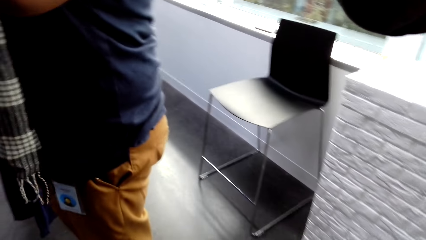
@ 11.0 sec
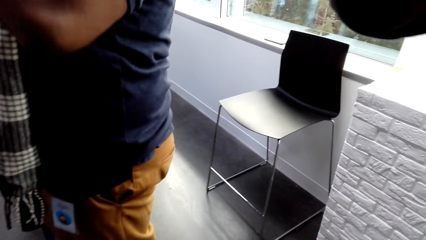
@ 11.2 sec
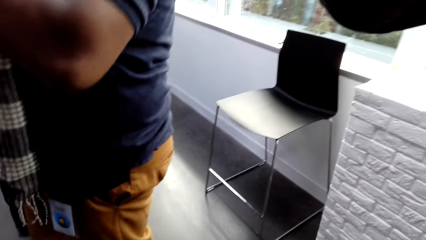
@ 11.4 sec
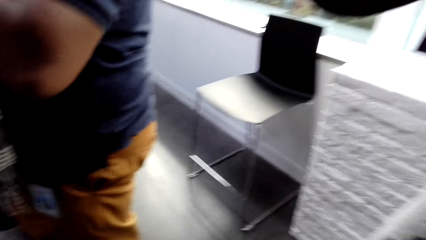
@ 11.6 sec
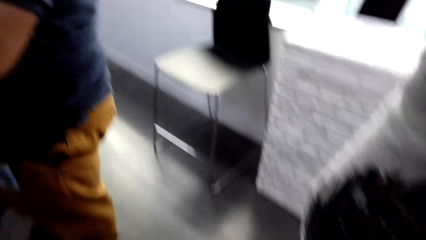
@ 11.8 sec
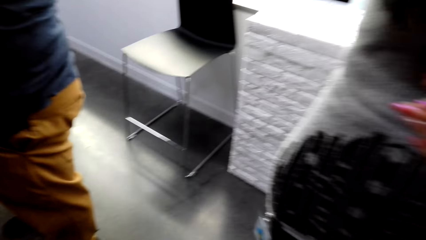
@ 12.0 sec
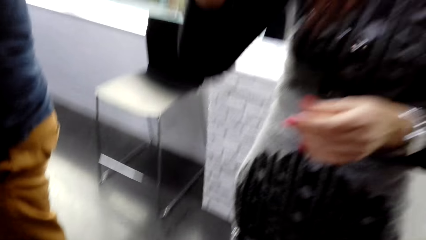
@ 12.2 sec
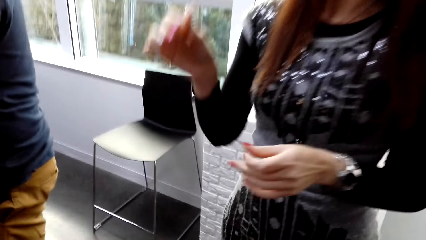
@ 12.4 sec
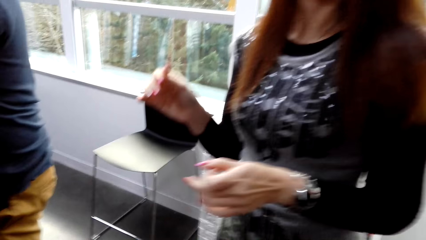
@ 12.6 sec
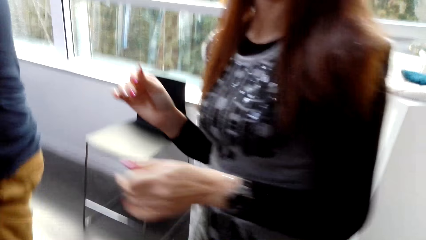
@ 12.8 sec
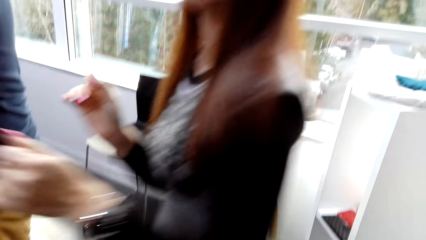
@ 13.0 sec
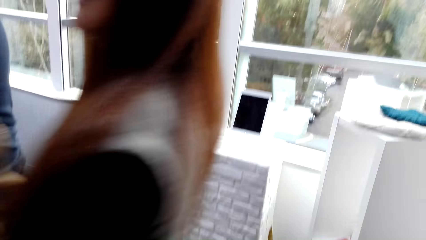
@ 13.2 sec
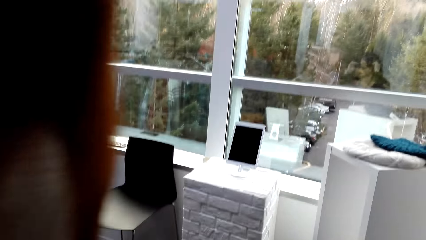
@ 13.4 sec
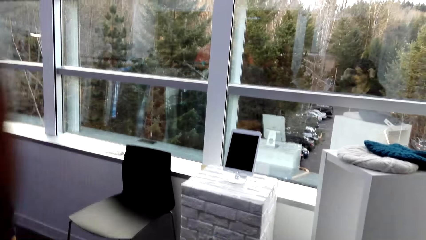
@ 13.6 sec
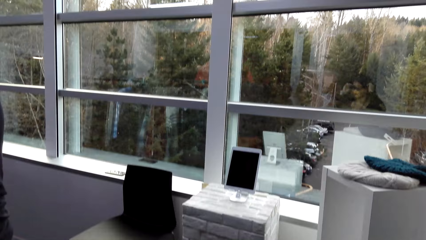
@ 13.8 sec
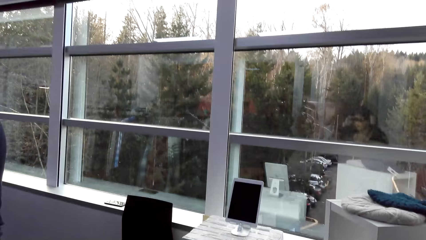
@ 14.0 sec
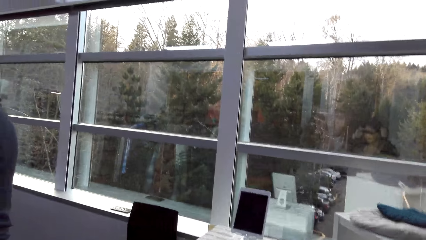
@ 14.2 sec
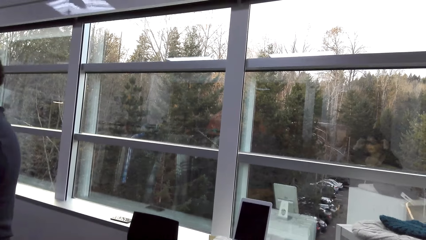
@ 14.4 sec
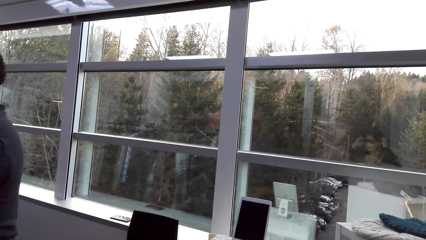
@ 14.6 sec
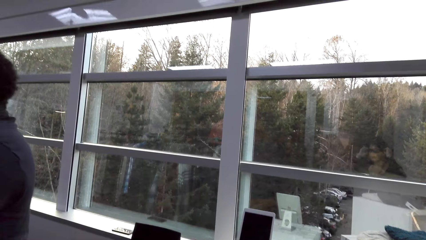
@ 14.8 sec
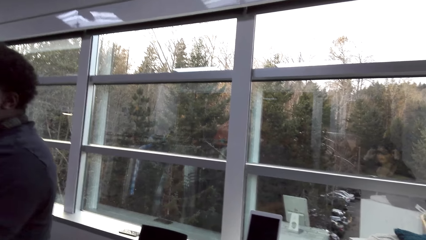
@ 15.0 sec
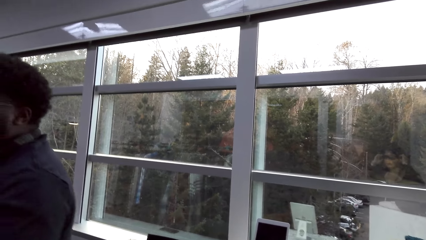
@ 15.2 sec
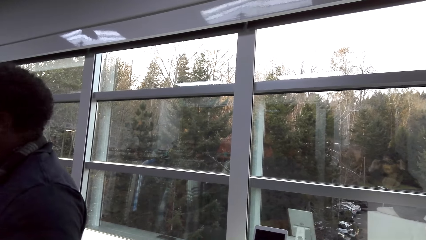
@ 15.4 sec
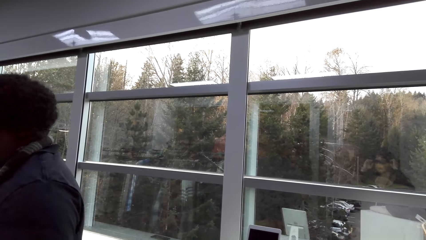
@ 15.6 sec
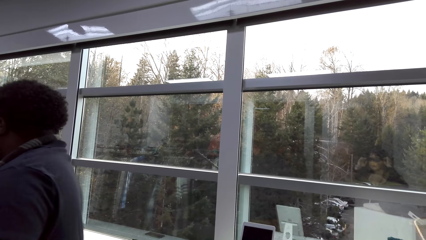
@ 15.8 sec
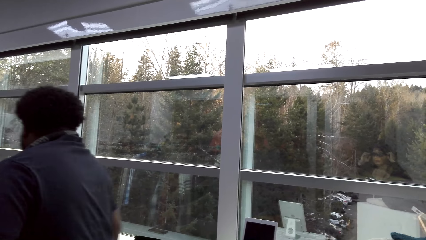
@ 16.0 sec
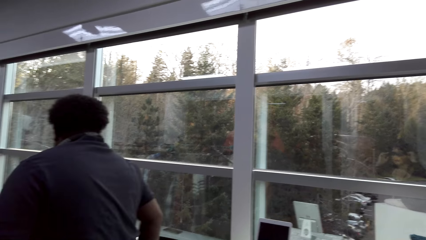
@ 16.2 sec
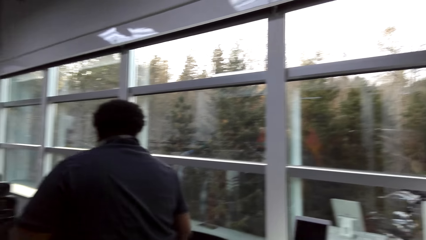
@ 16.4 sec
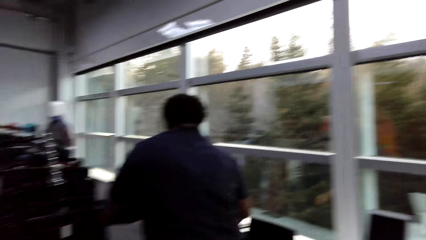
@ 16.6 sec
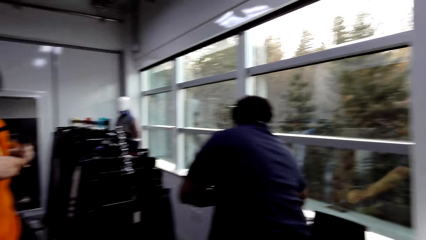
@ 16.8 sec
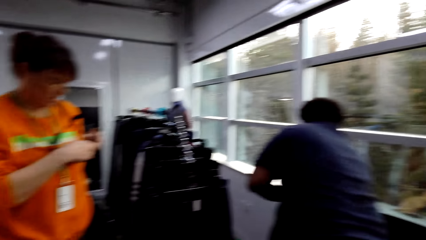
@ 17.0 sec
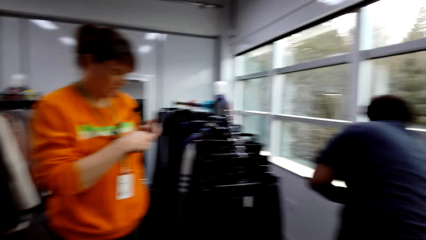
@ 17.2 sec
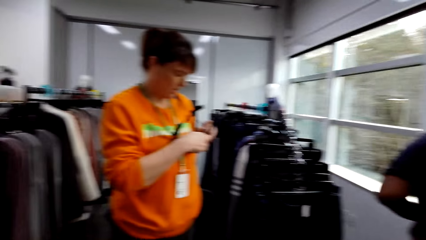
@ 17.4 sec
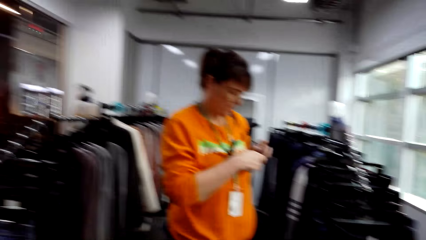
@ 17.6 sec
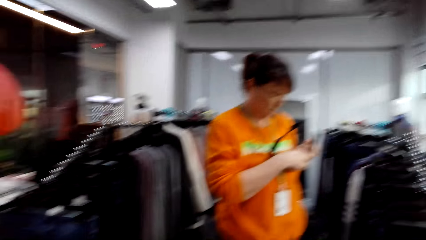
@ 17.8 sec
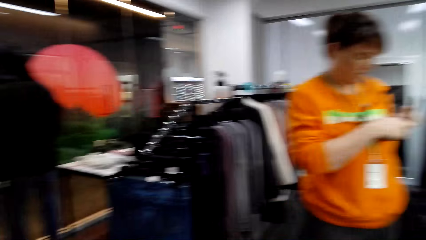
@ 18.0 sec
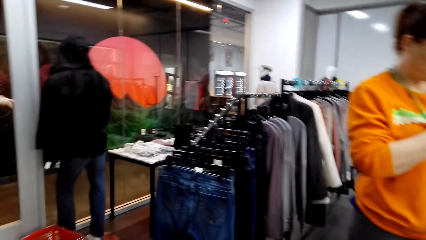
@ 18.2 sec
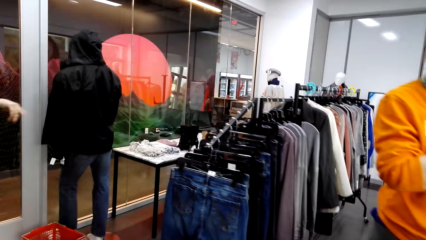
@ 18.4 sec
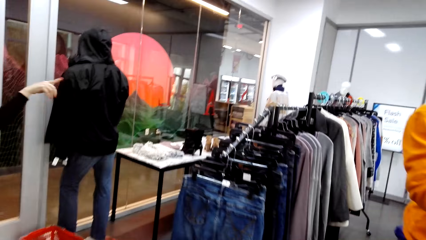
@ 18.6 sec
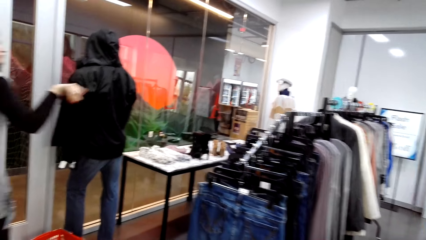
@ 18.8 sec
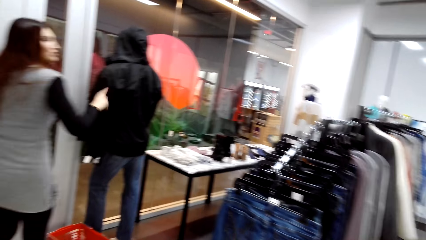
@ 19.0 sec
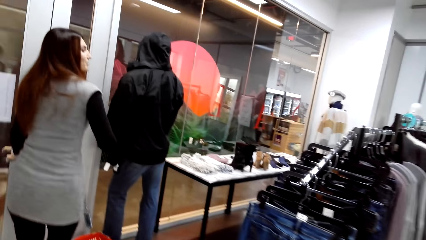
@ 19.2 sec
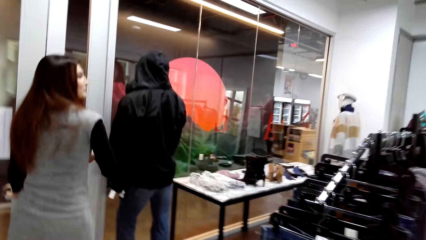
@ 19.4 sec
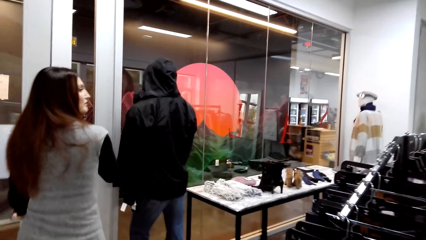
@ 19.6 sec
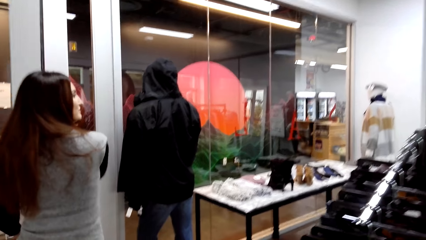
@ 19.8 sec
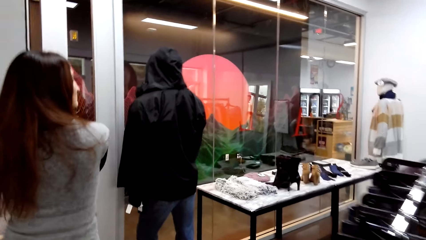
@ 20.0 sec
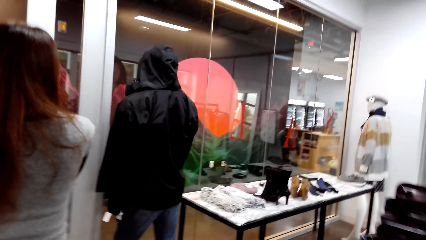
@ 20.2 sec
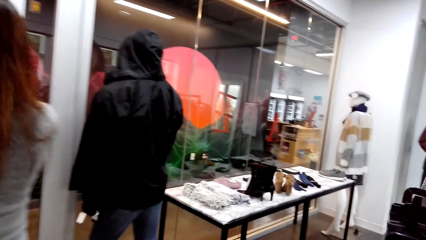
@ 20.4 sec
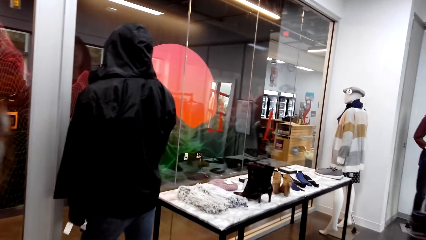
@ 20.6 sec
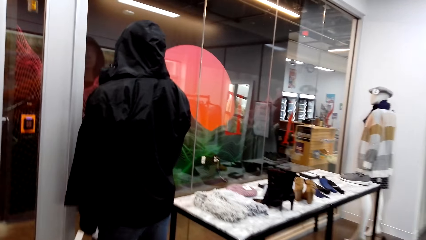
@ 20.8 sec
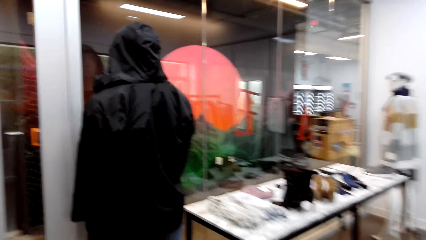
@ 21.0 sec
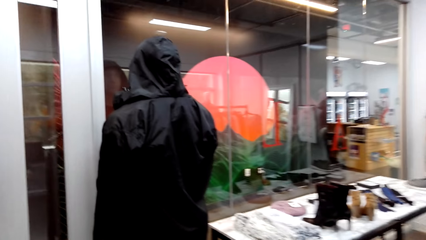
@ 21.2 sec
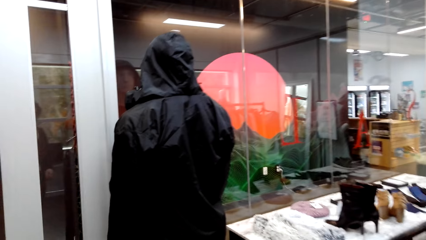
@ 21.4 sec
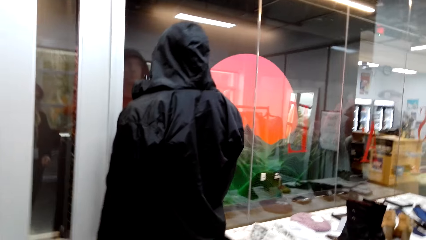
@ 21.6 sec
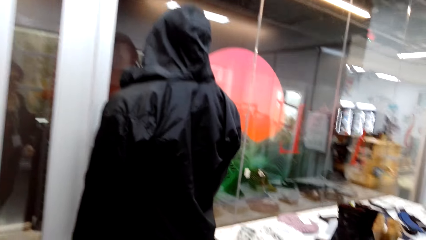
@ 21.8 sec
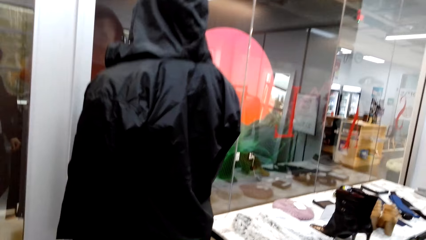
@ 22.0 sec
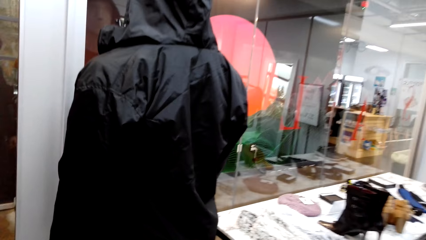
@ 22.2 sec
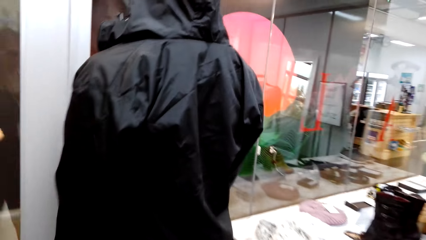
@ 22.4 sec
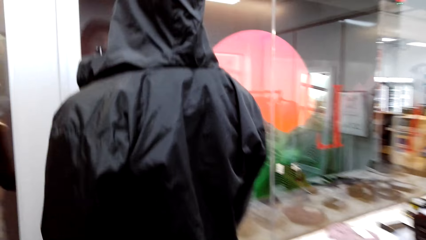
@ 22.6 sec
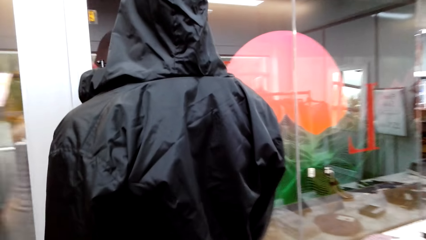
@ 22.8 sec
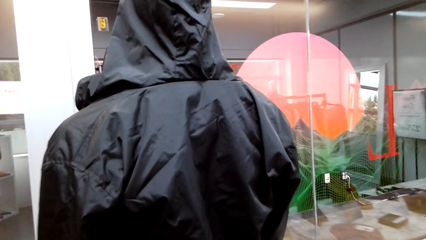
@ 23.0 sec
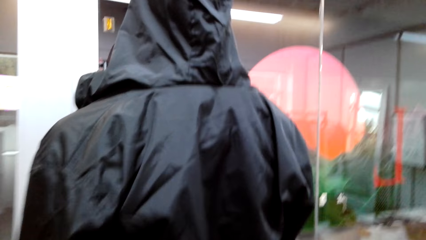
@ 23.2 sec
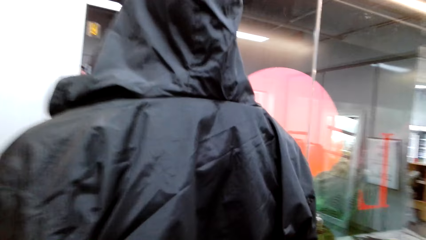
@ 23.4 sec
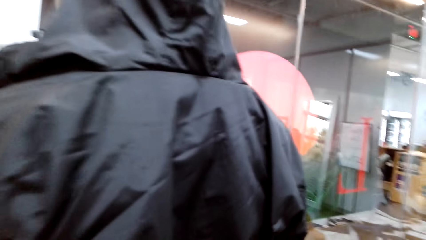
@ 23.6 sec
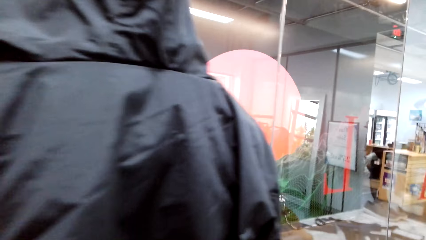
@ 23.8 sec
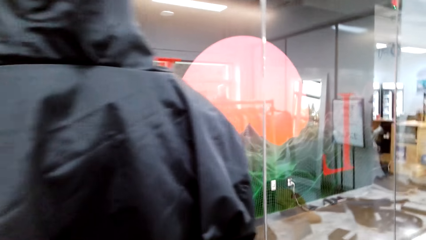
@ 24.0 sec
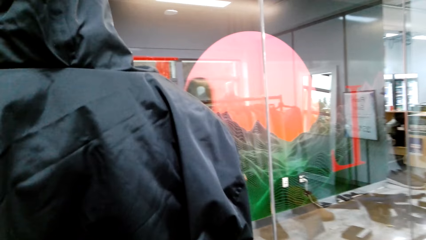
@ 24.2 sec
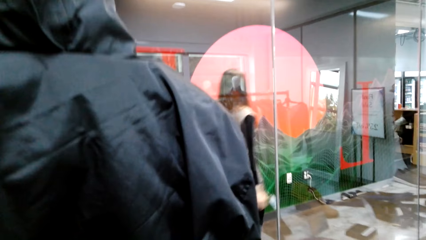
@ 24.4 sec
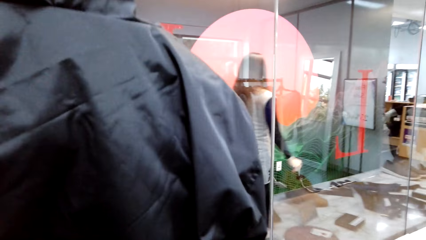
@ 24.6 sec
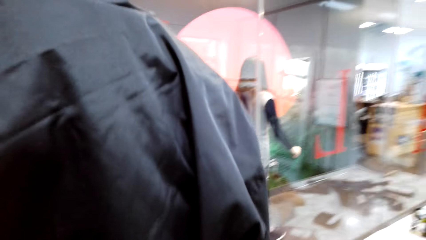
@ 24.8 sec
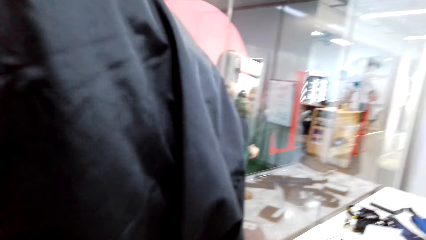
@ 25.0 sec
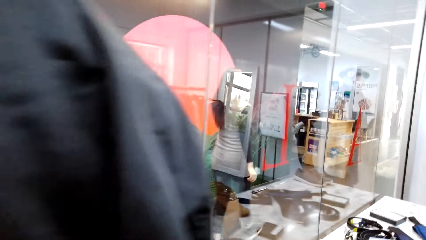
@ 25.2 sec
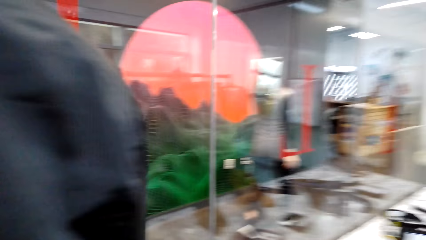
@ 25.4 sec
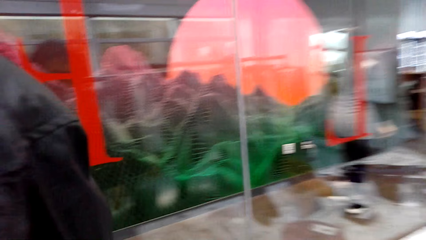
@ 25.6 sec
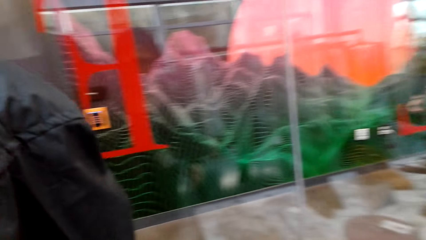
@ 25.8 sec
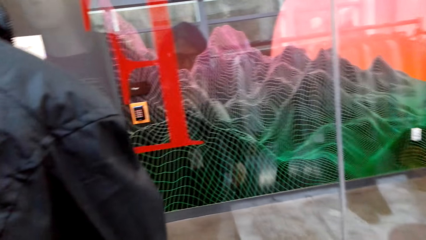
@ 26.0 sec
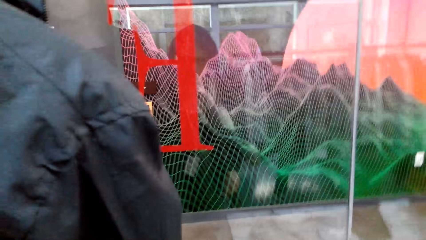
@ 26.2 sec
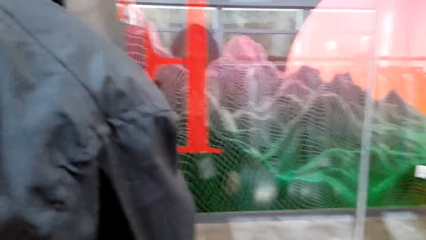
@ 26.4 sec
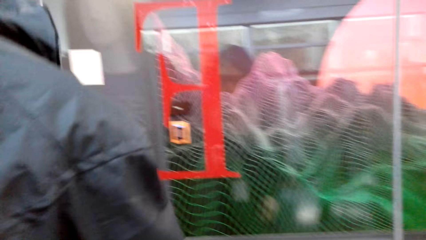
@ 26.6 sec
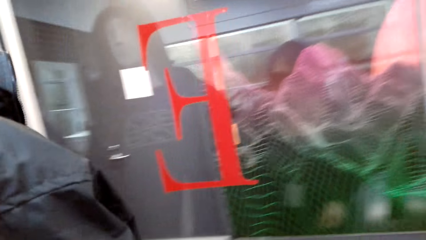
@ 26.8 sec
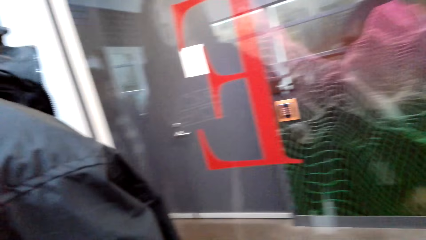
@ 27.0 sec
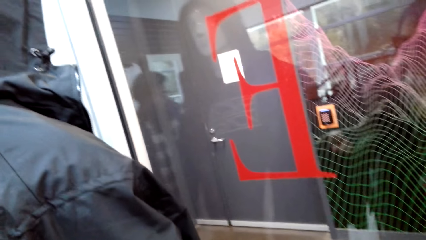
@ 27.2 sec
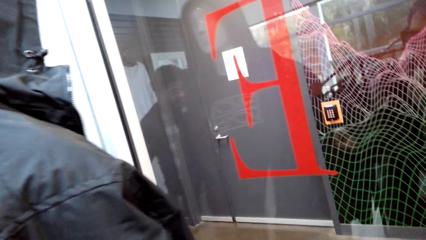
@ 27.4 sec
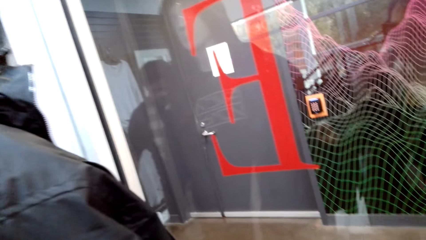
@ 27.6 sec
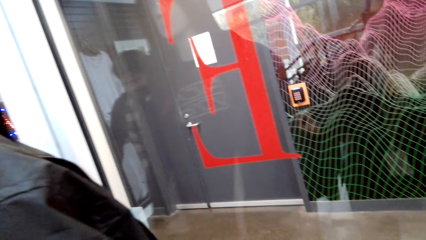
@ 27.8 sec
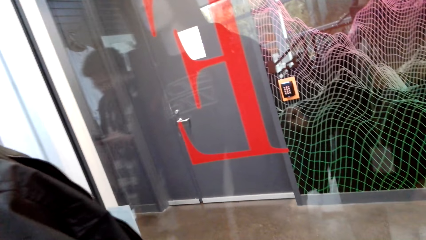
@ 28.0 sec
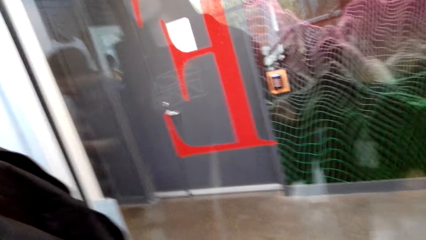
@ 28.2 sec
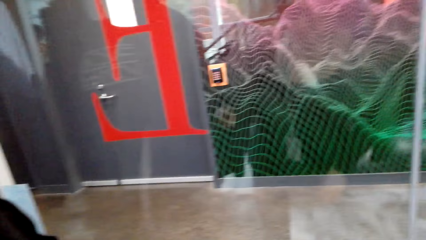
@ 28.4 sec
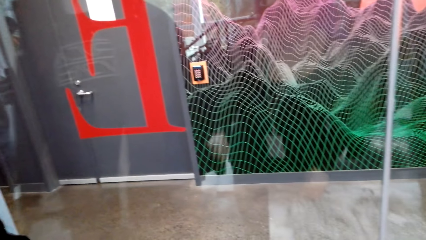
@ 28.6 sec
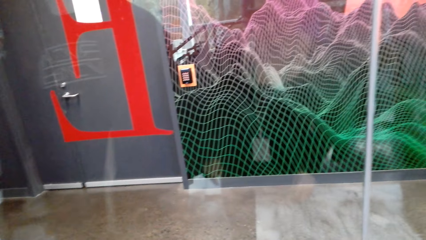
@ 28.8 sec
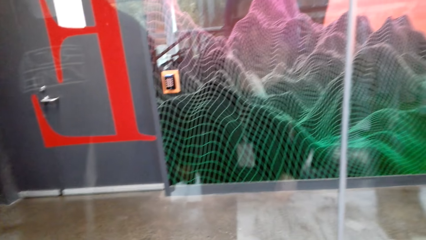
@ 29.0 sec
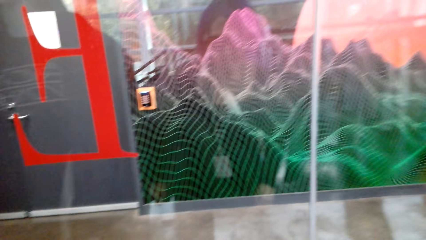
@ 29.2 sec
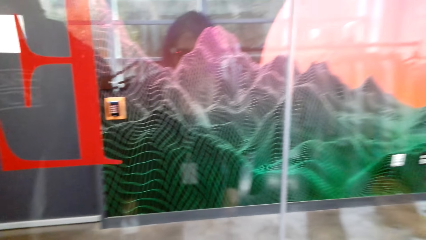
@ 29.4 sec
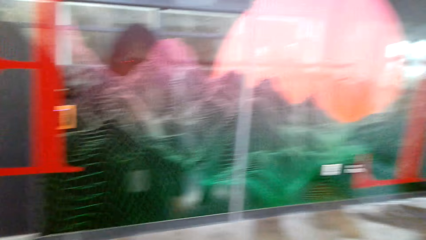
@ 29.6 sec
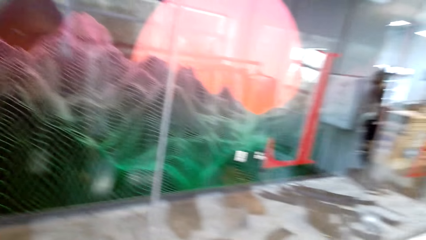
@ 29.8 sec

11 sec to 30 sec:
A woman walks around in the clothes shop. A man walks around in the clothes shop. Another woman adjusts a camera in the hands. The man bends down. The camera wearer looks around in the clothes shop. The first woman gestures with a hand. The camera wearer walks around in the clothes shop. The first woman opens a door. The camera wearer looks around in the clothes shop. The man walks out of the door.
